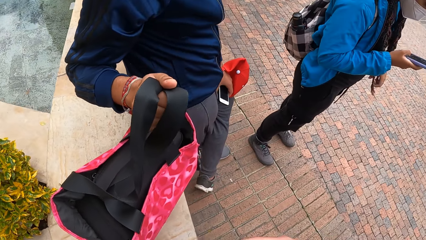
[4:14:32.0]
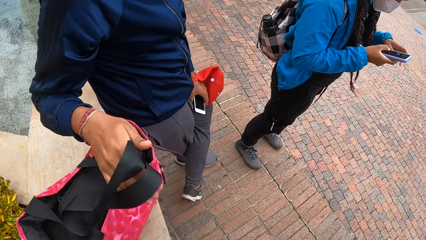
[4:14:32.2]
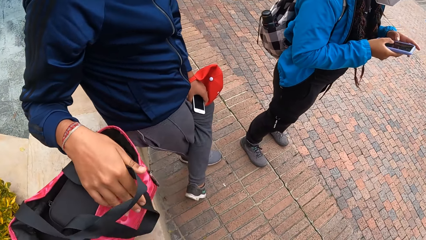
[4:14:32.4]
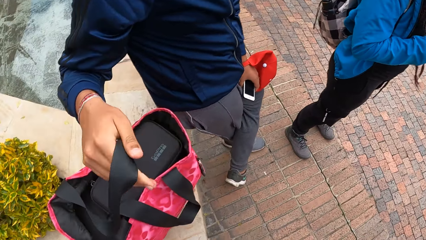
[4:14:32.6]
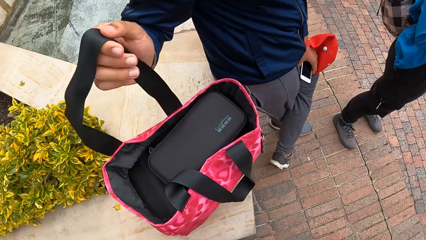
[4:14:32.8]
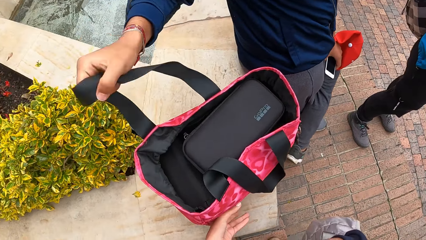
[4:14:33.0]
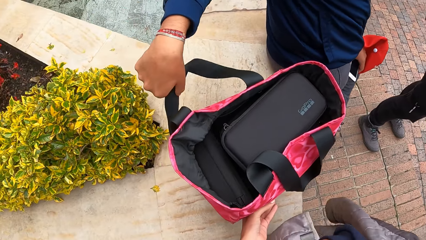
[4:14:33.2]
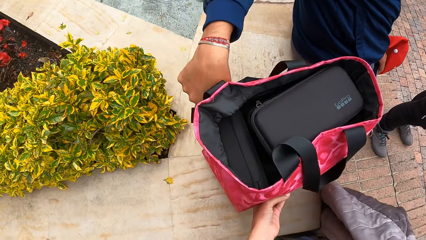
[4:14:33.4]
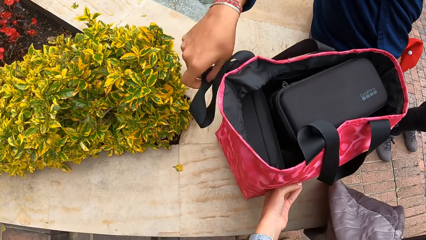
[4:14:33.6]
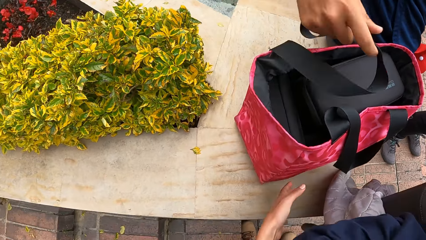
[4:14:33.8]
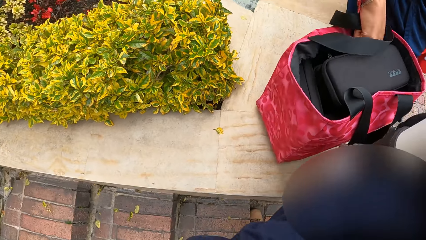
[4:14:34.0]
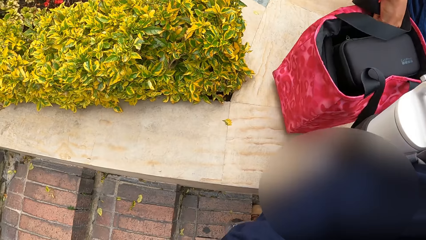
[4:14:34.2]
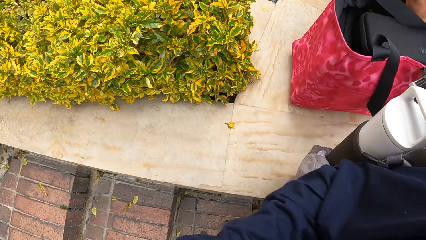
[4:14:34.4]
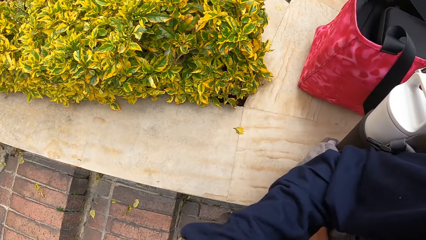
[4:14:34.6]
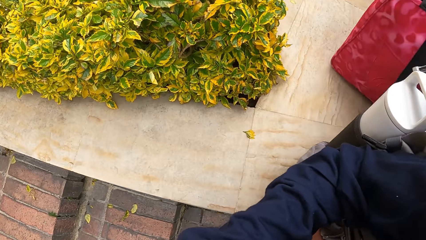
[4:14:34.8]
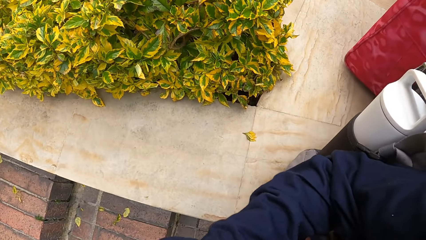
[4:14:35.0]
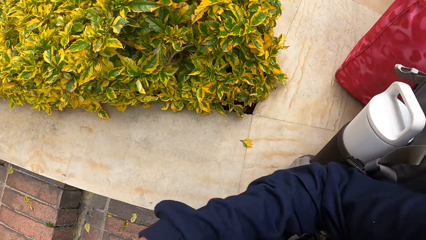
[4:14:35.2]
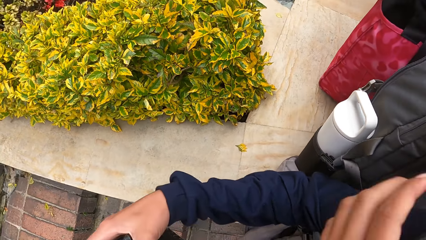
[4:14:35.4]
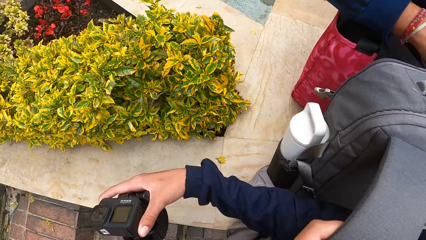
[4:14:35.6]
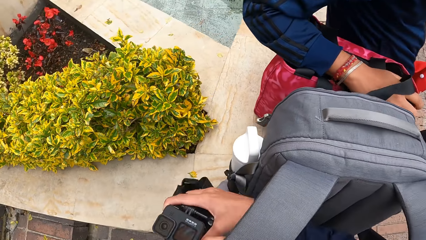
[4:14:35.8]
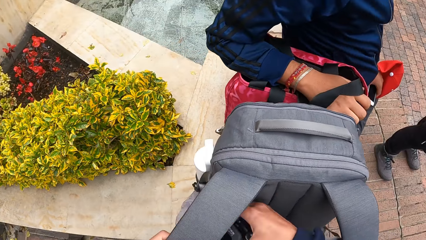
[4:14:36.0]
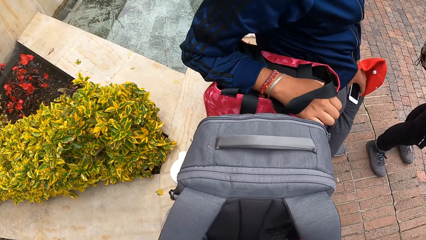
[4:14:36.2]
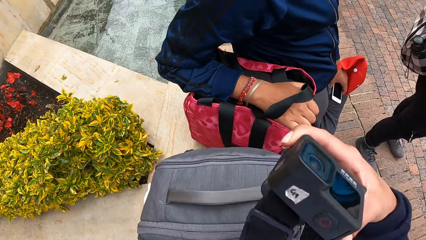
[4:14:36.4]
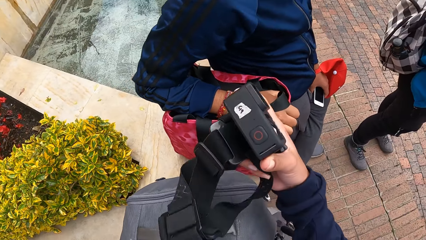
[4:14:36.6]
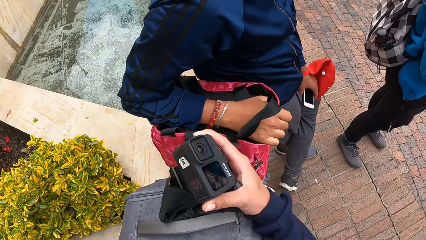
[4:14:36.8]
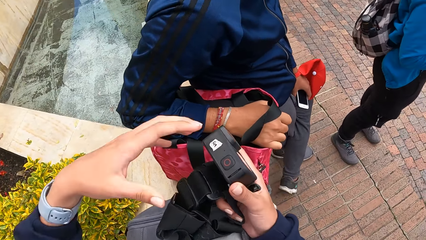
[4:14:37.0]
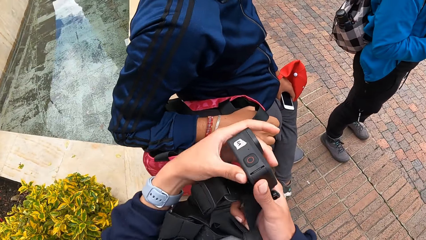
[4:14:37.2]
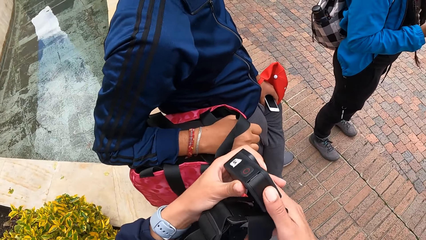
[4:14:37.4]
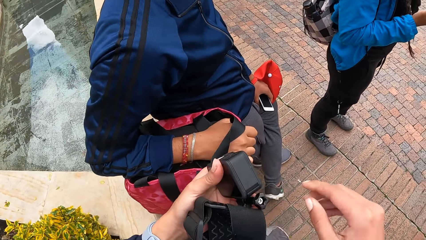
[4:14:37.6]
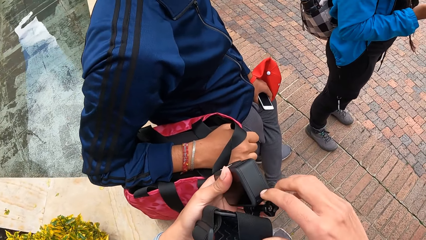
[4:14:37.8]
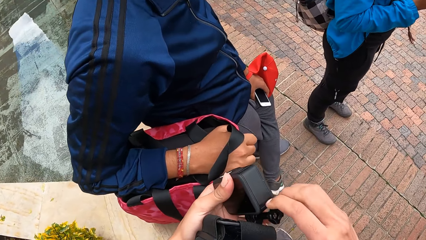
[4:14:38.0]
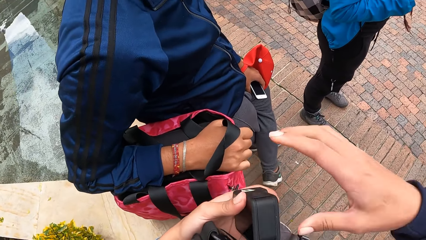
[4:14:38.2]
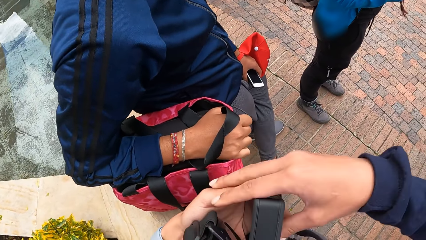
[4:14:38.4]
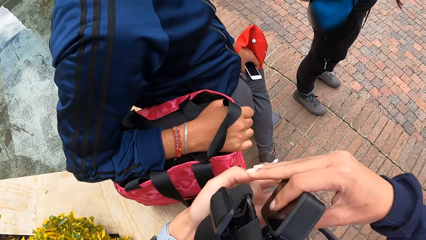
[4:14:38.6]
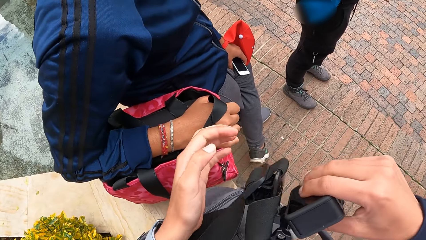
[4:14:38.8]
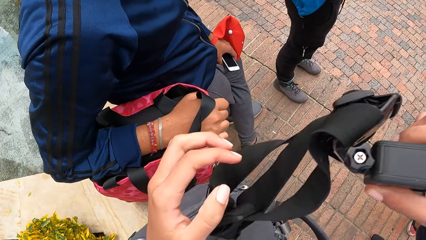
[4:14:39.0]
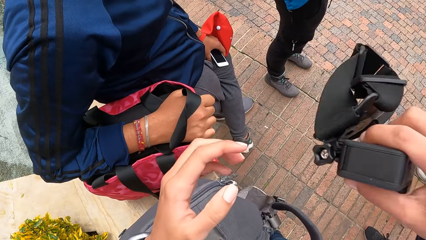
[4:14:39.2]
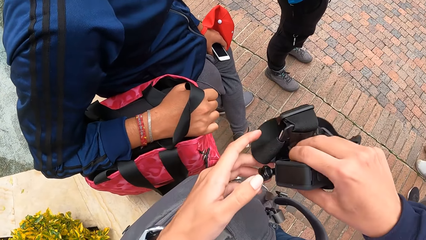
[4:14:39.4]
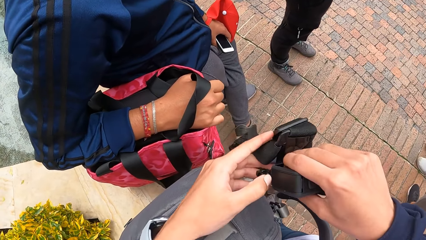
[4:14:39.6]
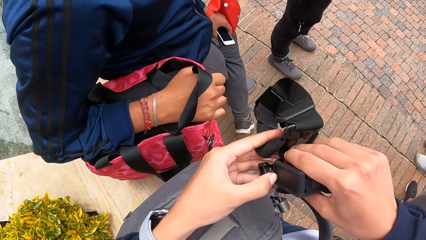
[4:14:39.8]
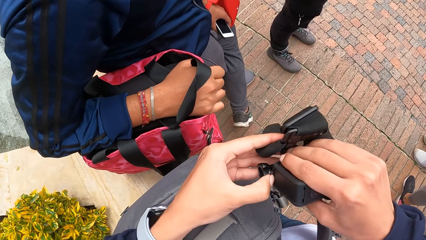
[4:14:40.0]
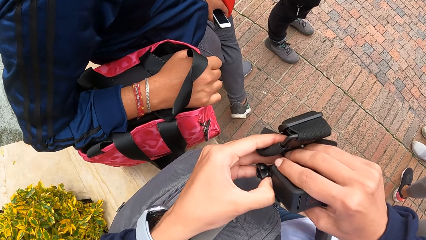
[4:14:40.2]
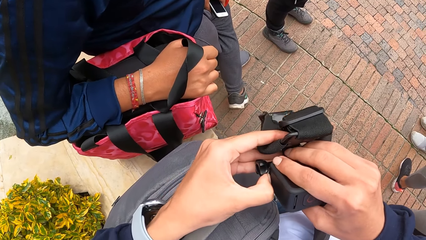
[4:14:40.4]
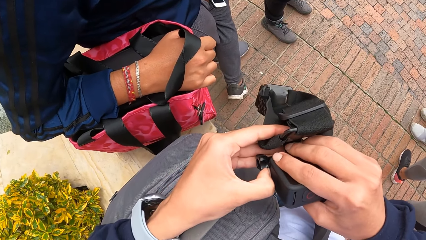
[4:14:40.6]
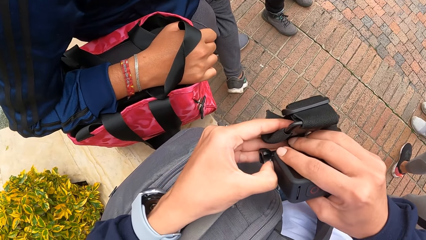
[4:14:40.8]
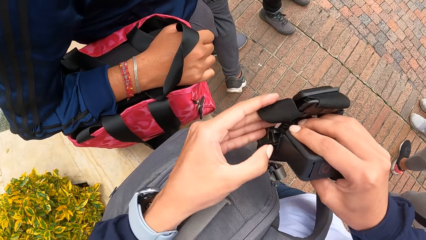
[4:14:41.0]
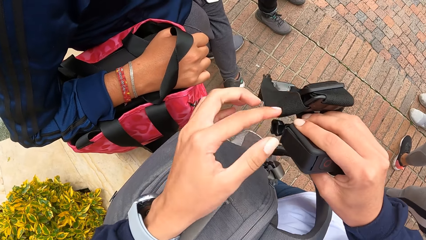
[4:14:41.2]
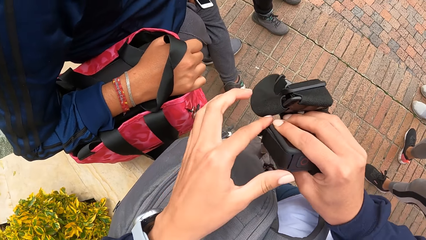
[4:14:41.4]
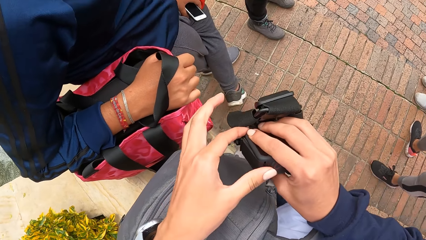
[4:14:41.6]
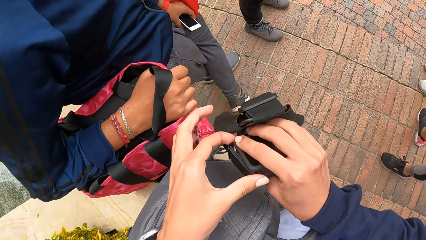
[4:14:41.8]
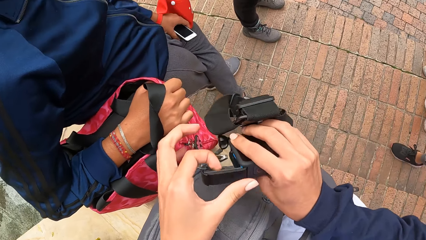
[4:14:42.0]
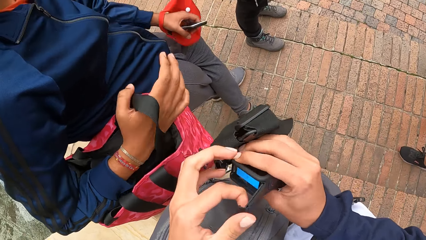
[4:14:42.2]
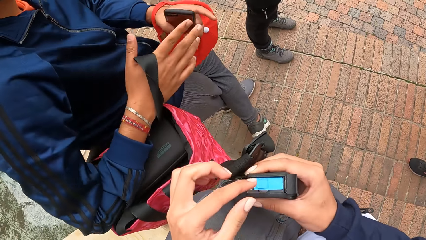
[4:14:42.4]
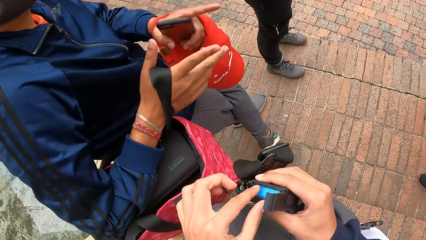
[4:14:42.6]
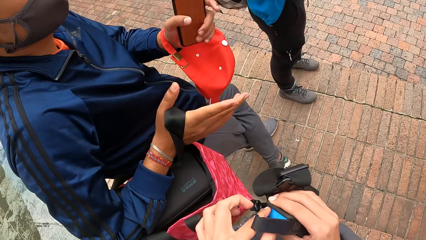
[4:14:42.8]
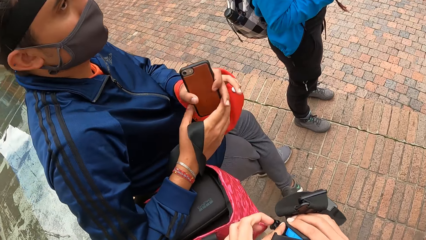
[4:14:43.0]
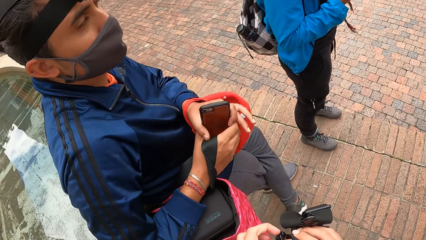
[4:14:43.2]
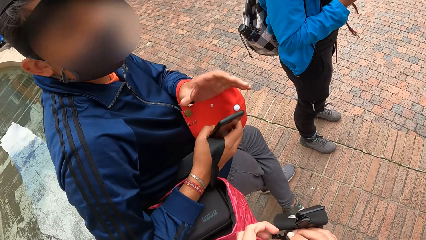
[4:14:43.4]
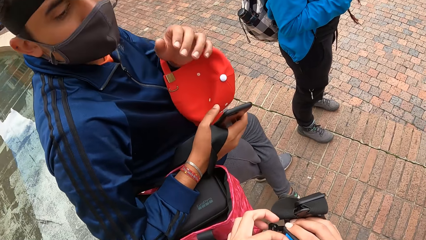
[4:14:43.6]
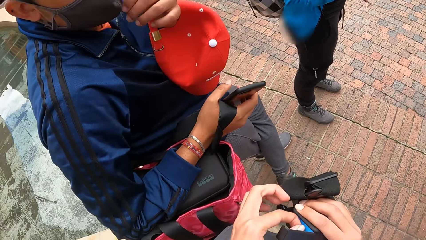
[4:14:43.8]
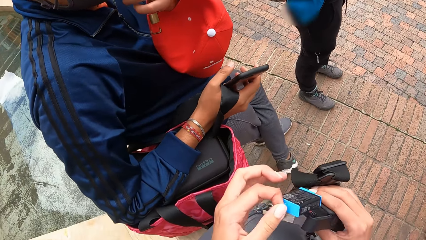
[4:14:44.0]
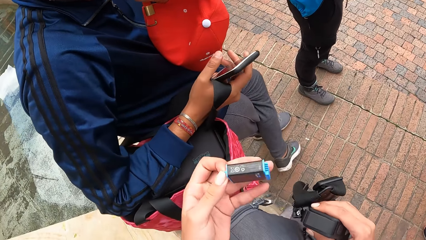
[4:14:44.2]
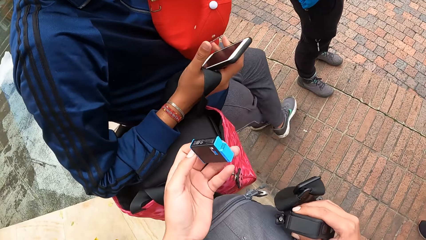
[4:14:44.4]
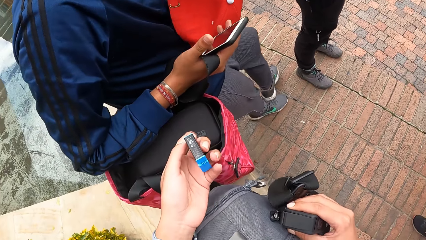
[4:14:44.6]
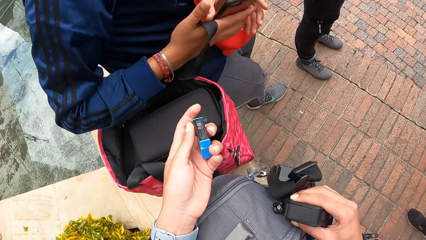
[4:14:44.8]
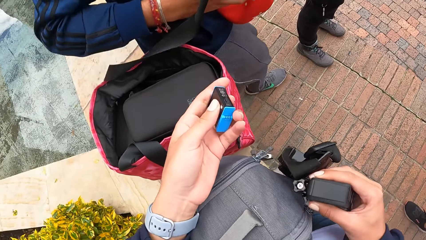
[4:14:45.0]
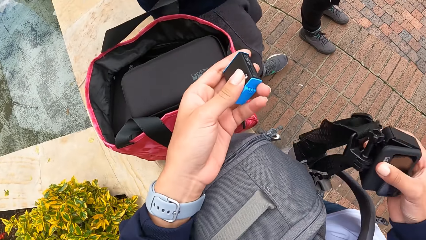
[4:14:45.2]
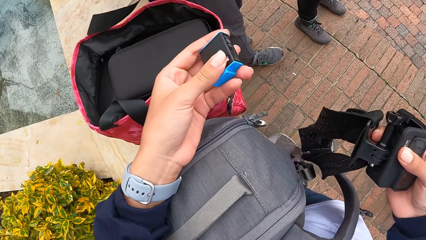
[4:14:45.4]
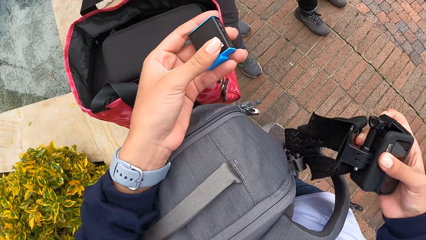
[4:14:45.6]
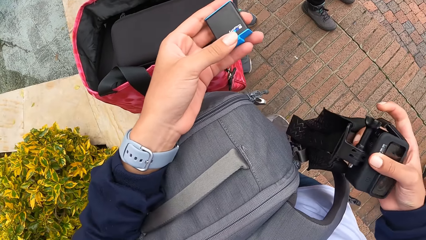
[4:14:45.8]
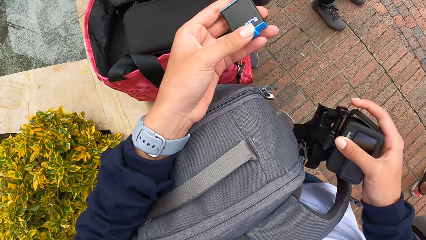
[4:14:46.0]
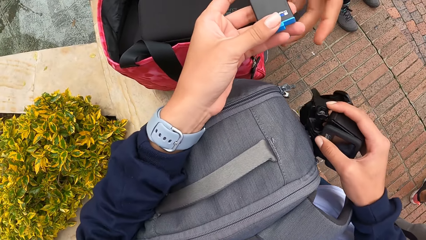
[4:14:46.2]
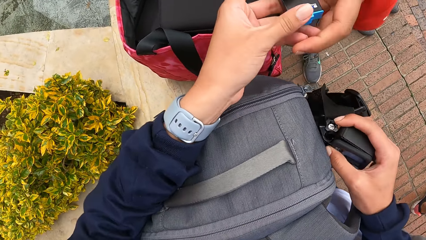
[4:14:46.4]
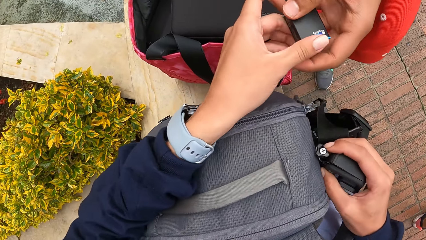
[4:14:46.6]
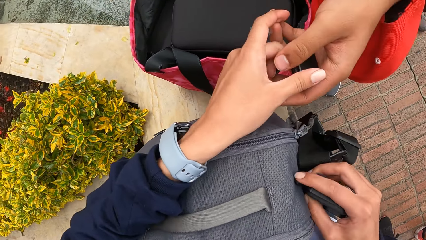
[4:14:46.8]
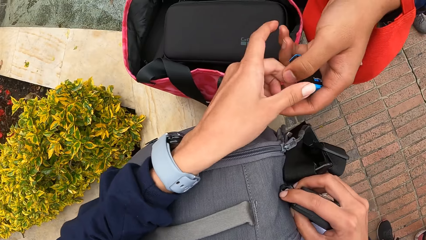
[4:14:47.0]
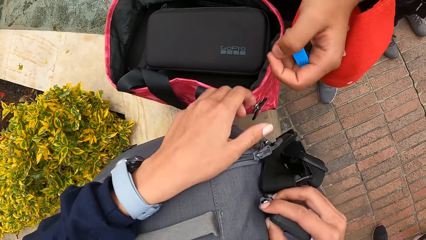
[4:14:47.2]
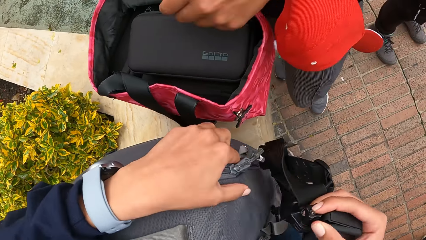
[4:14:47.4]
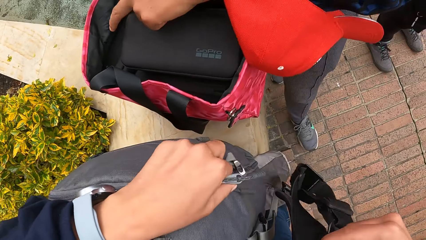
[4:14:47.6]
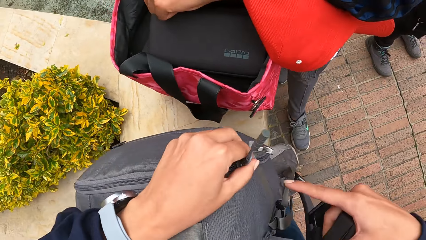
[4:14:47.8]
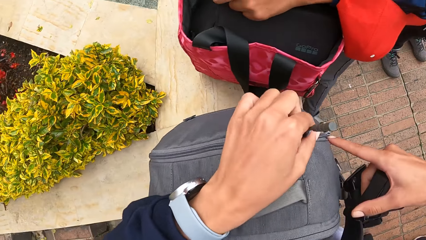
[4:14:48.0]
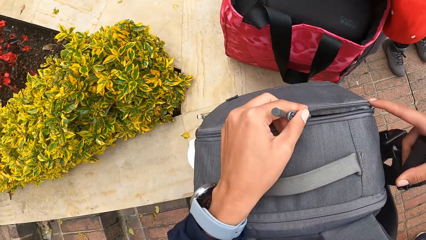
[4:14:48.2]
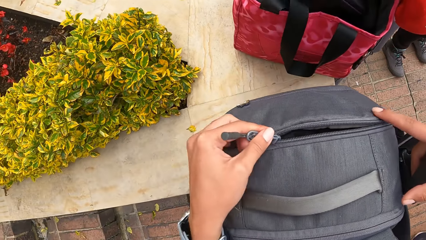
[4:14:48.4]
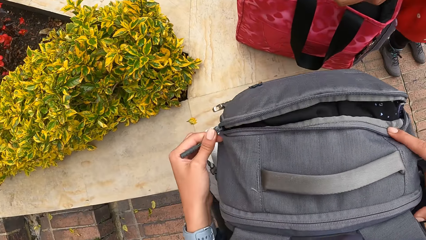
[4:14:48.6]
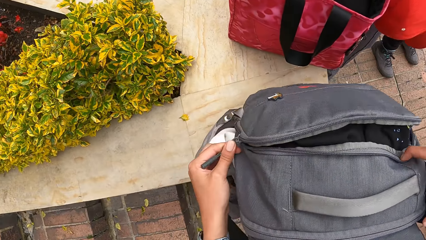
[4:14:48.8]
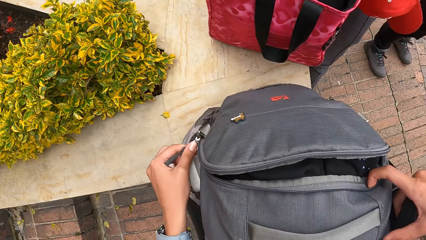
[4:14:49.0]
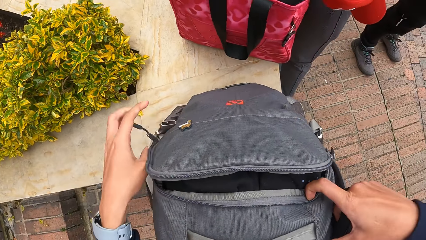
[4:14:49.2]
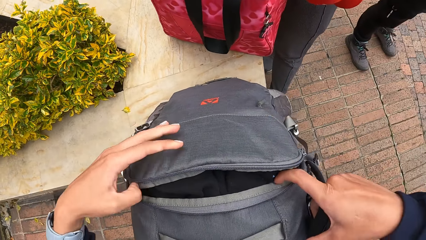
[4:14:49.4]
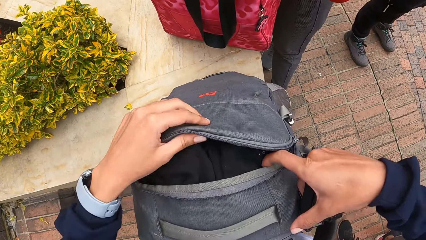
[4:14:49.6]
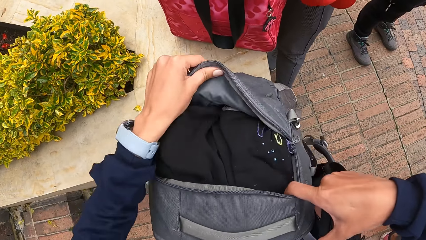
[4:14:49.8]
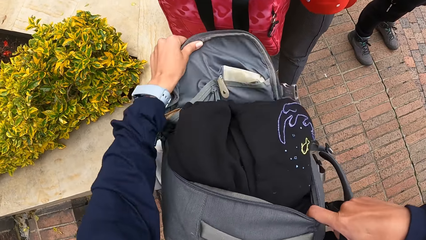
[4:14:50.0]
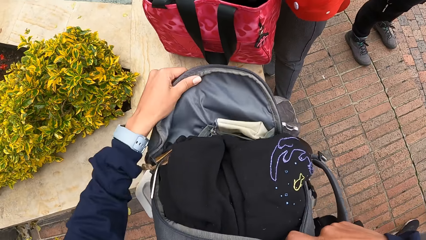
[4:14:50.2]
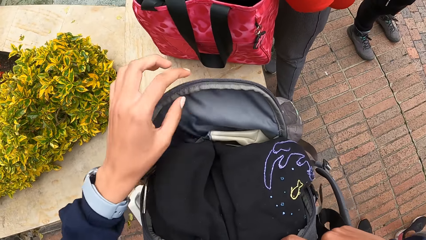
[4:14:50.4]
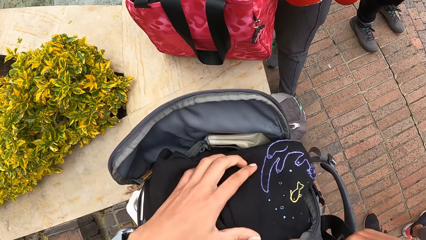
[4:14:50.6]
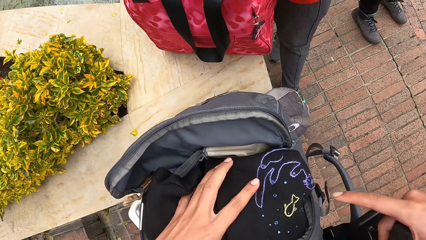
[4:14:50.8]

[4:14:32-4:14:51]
The woman adjusts her hair with her right hand. The camera wearer moves the carrier bag on the concrete slab with her left hand. The man moves the carrier bag on the concrete slab with his right hand. The camera wearer drops a bag from her shoulders on the concrete slab. She holds the camera. She checks the camera with her hands. She opens the battery compartment of the camera with her left hand. The man passes a phone from his left hand to his right hand and adjusts his facemask with his left hand. The camera wearer removes the camera battery from the battery compartment of the camera with her left hand. The man collects the camera battery from the camera wearer with his left hand. The camera wearer unzips the bag on the concrete slab with her left hand. The man picks up a camera box from the carrier bag with his left hand. The camera wearer opens the bag with her hands.
